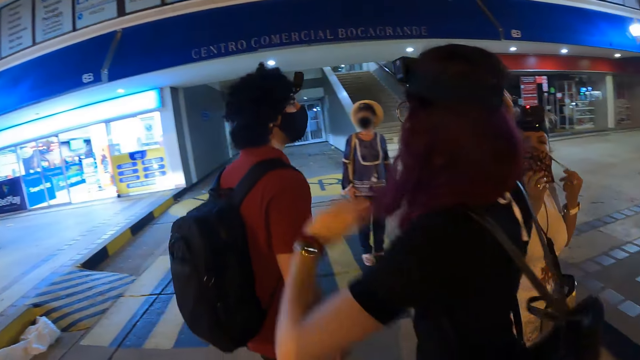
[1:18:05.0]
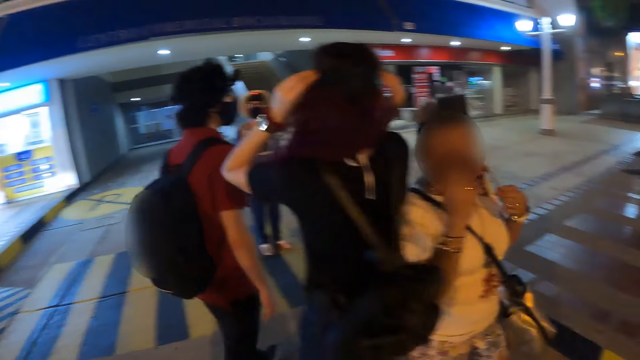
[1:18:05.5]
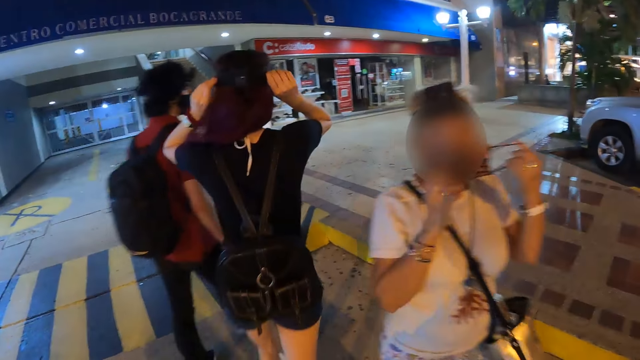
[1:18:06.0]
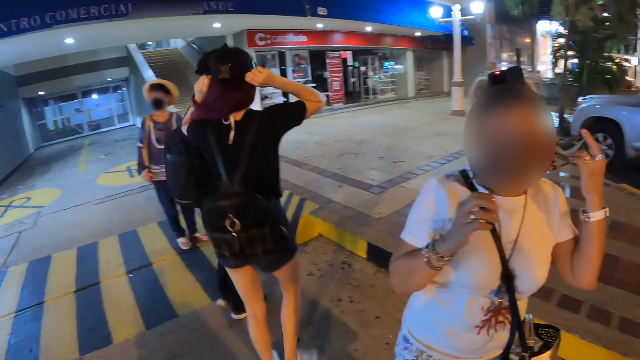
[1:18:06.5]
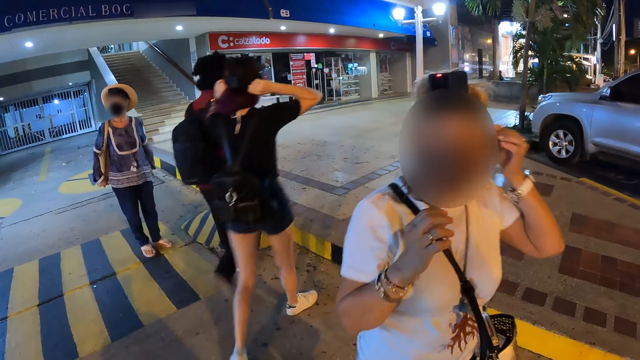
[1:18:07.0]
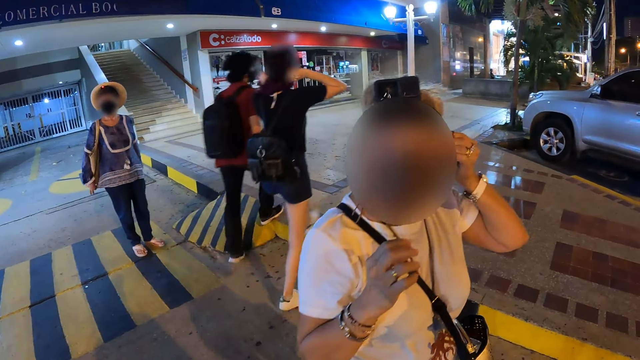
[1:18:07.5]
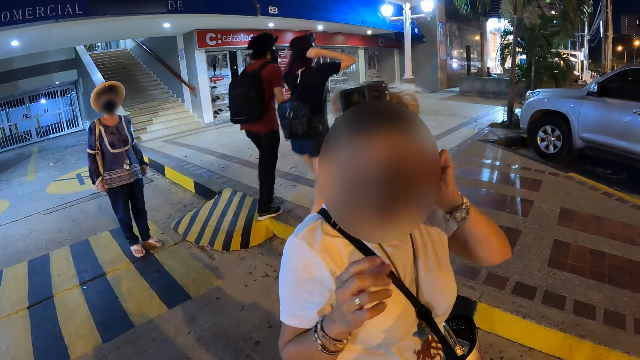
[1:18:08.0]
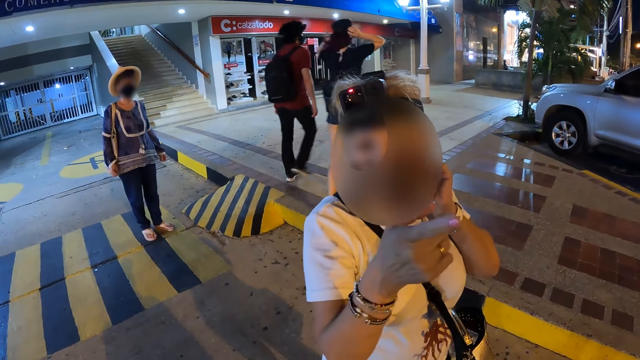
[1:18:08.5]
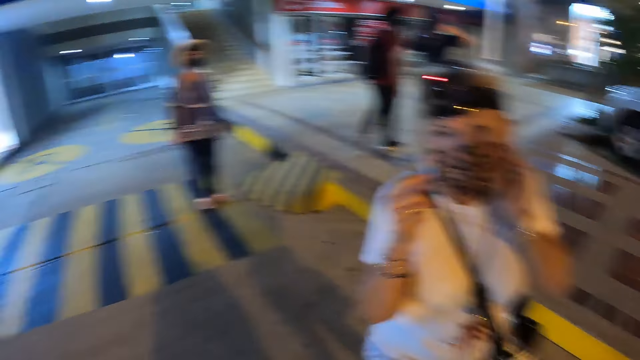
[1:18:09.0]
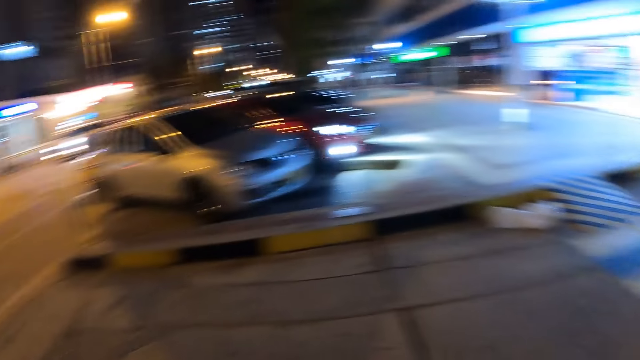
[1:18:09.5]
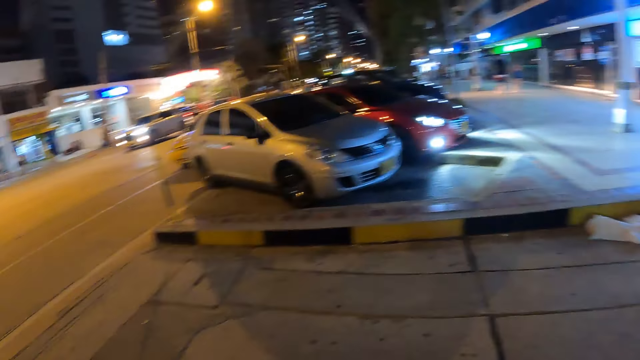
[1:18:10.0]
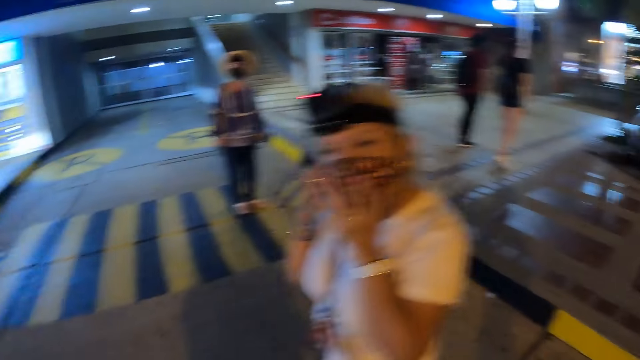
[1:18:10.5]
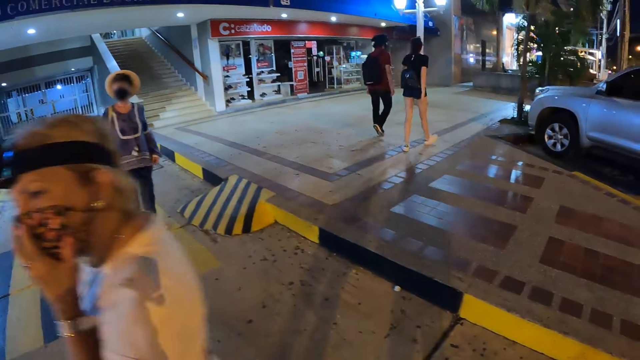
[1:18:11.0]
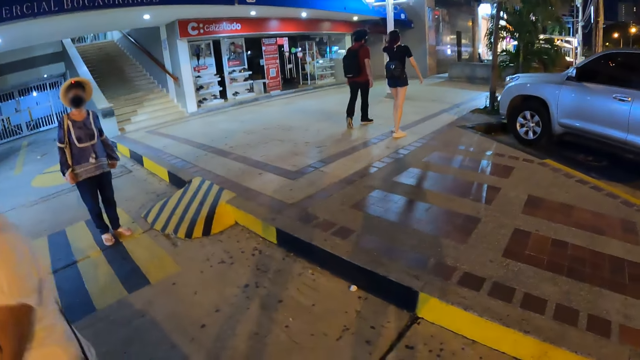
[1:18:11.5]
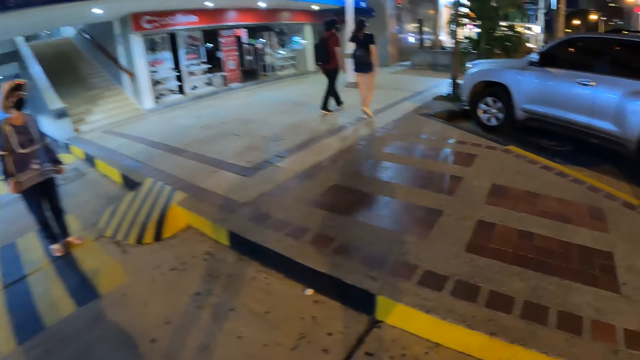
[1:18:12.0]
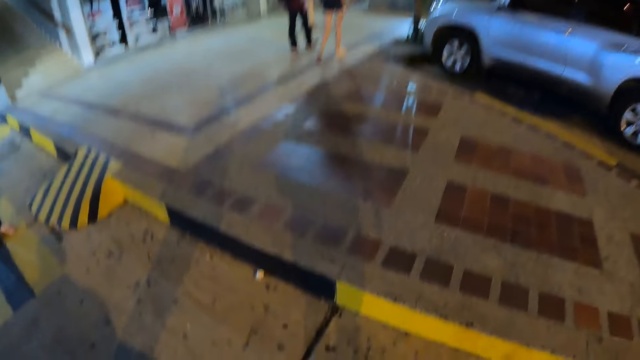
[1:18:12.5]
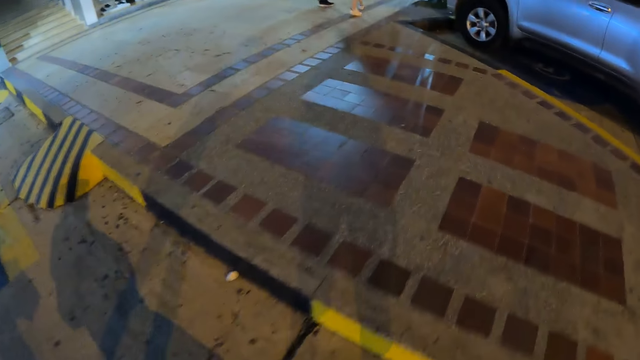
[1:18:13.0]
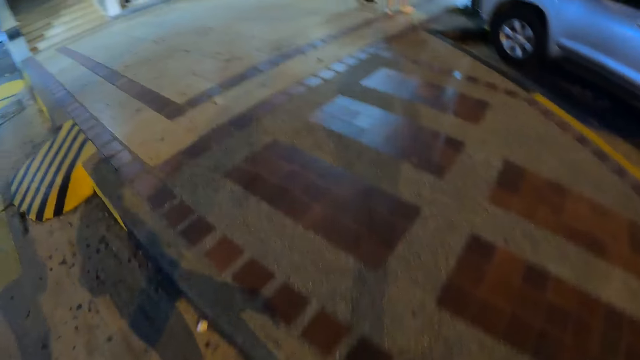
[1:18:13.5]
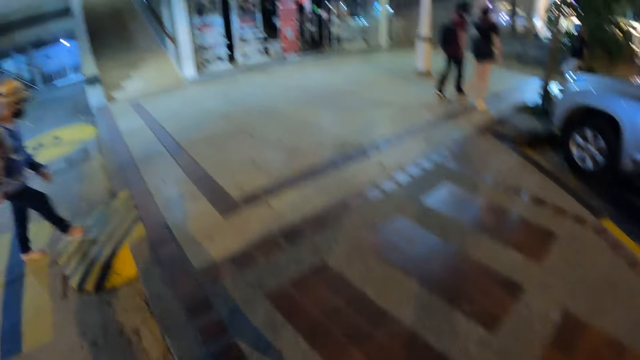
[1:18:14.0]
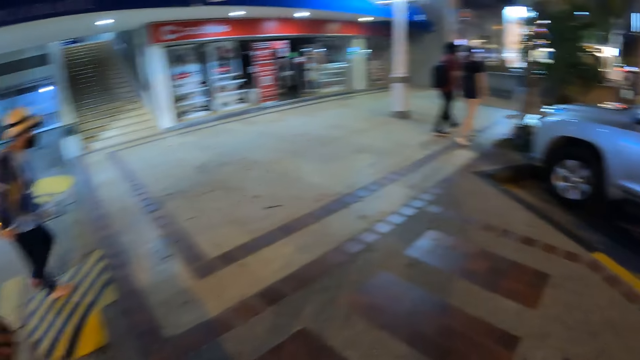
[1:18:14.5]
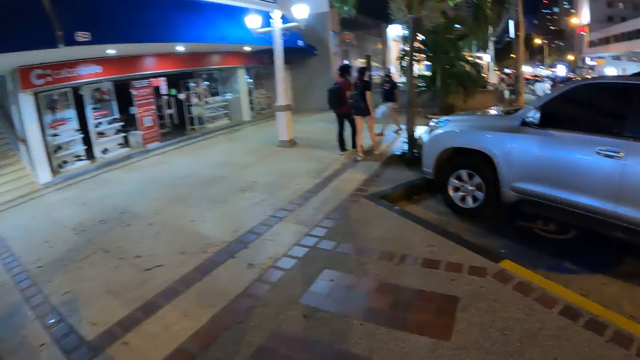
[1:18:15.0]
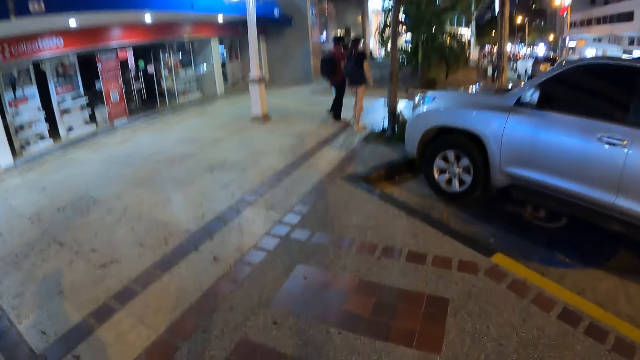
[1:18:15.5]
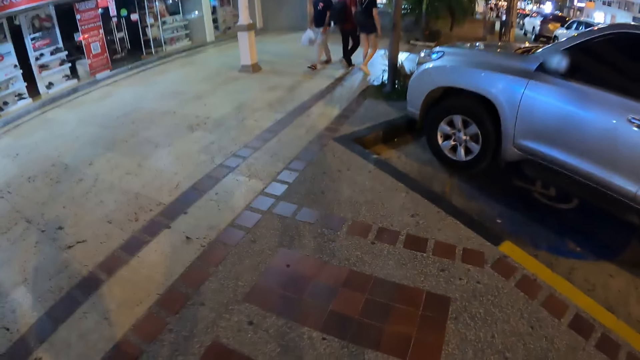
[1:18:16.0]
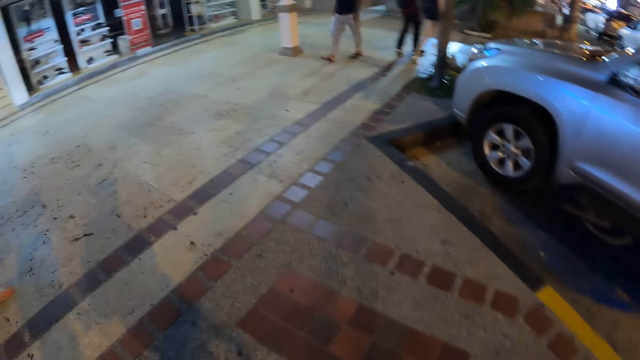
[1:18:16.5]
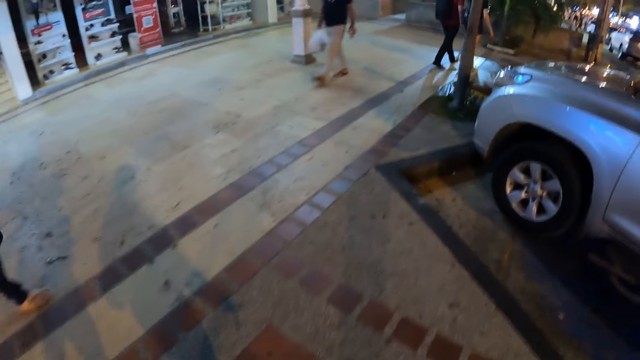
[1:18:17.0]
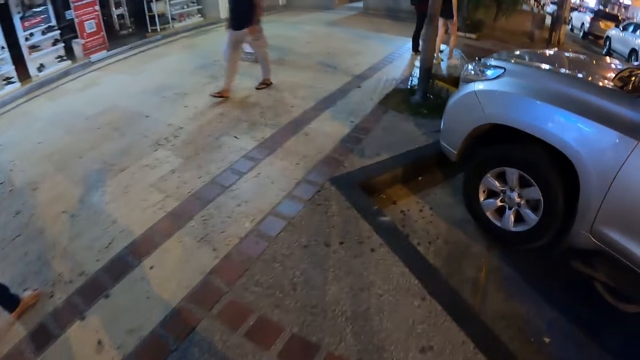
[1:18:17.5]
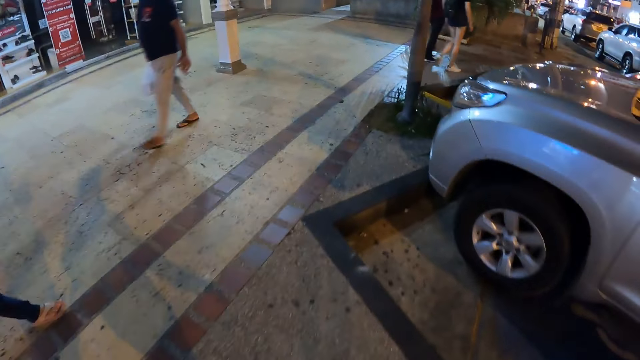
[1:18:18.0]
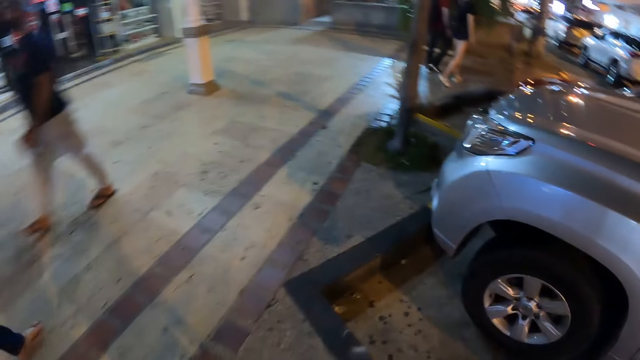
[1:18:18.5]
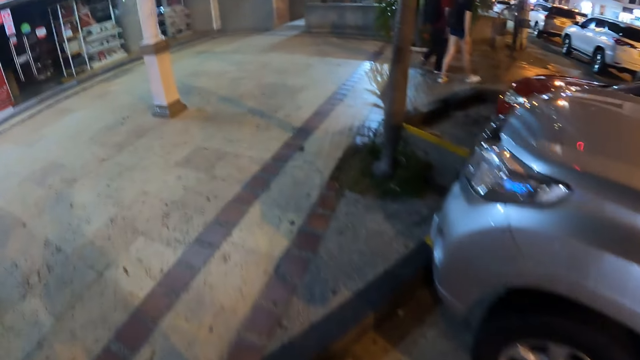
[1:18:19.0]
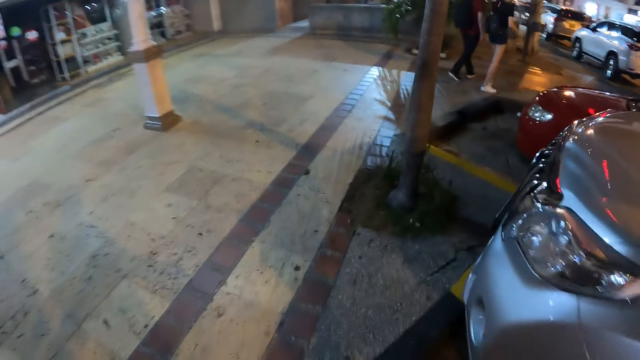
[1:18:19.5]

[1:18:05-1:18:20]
The man and the woman walk forward from the camera wearer. Another woman wears a facemask on her face with her left hand. The camera wearer walks towards the man and the first woman with a third woman and the second woman. Another man walks past the first man and the first woman.

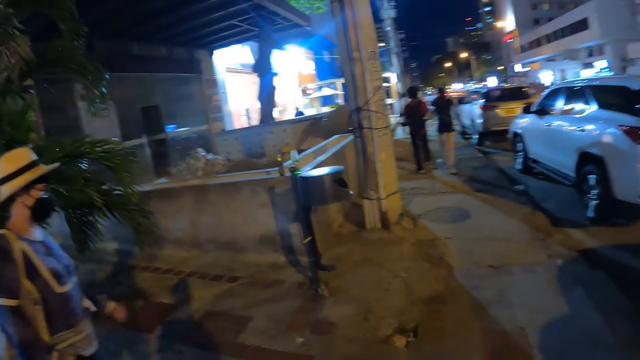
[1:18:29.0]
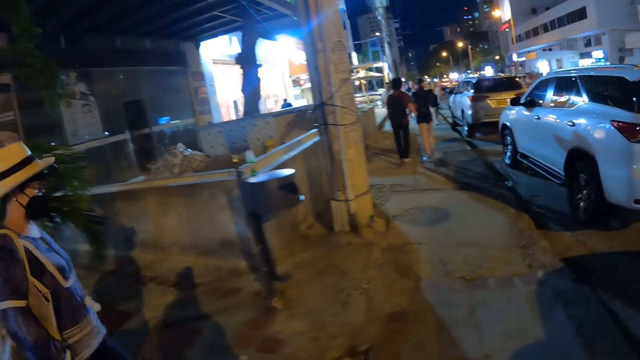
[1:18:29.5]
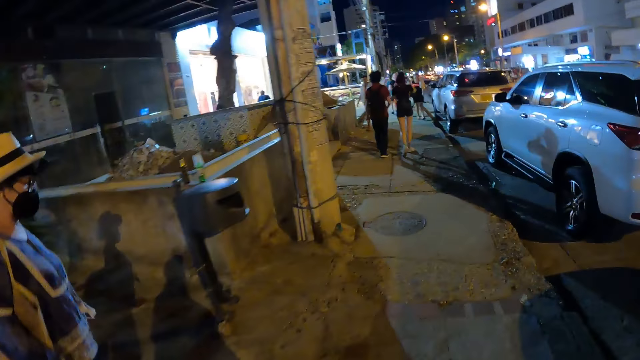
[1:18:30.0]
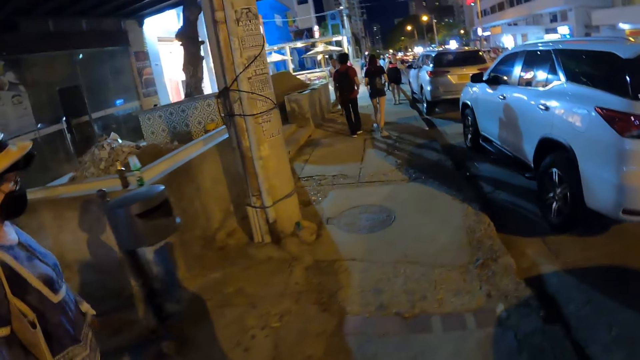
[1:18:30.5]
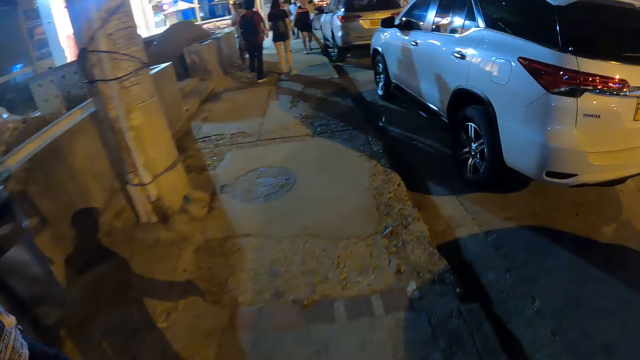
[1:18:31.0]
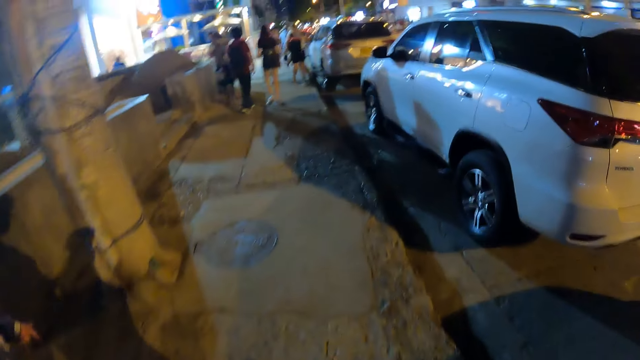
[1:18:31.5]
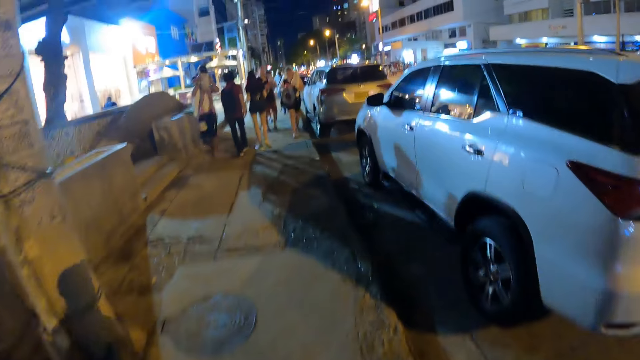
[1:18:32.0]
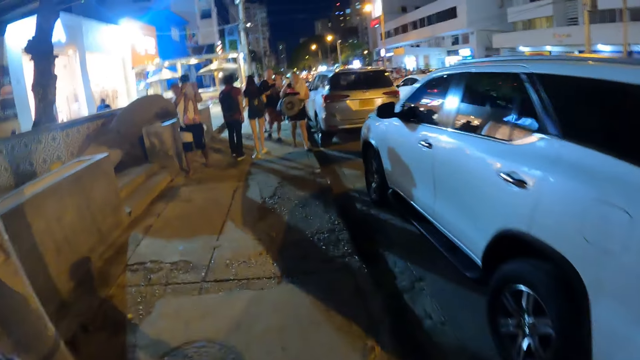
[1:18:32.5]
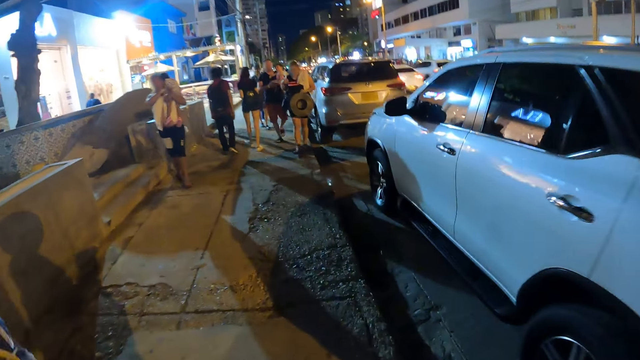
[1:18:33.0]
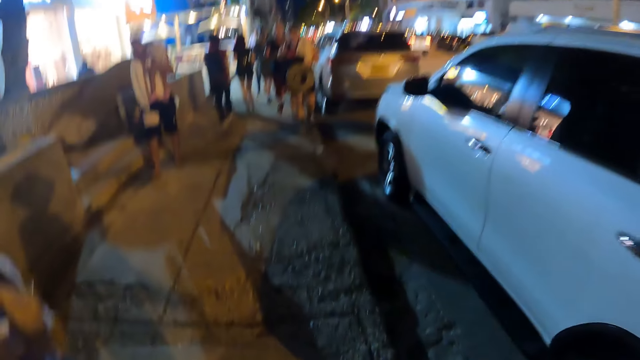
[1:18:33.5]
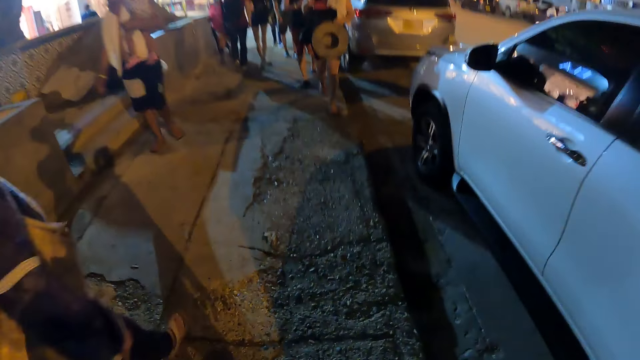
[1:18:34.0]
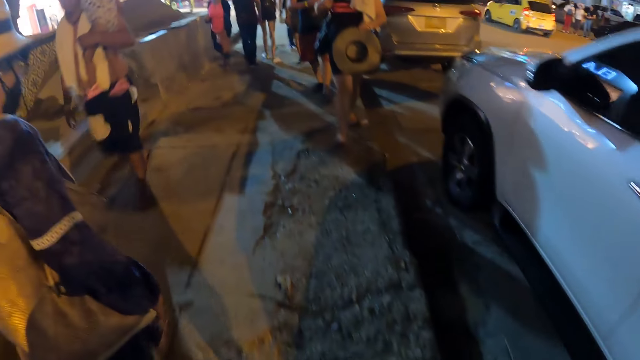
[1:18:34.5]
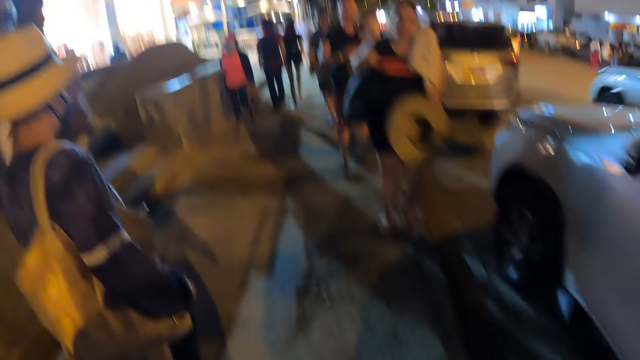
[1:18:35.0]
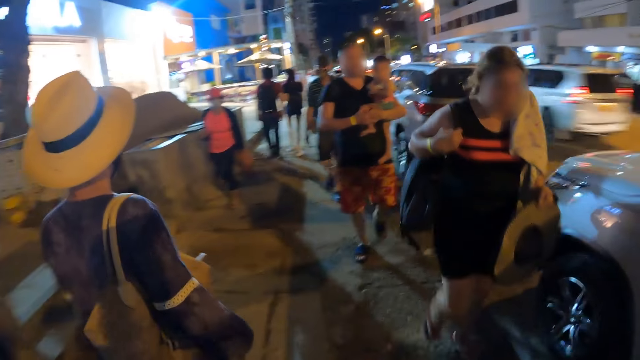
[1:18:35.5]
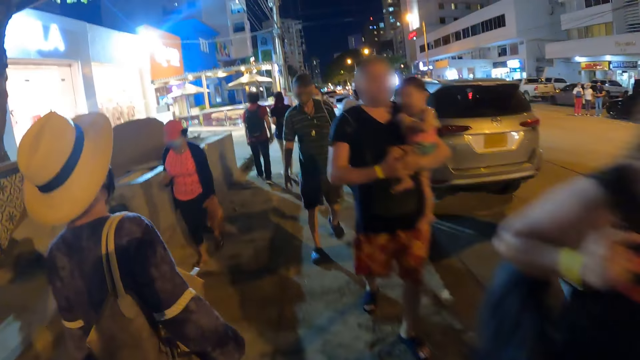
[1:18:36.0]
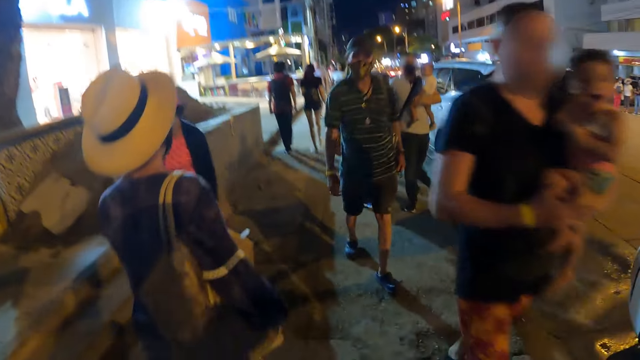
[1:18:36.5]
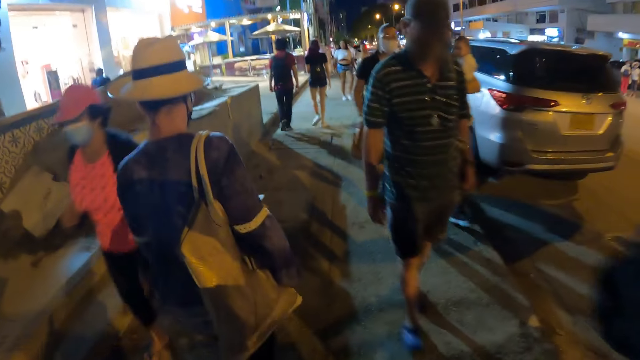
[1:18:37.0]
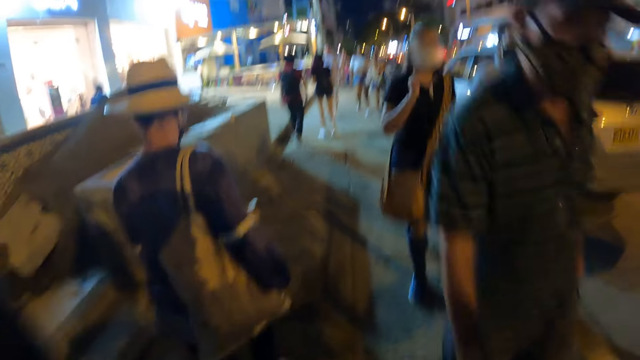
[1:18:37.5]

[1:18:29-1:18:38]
The camera wearer walks past a man with a baby in his hands. They walk past a woman. They walk past another woman with another baby in her hands.
